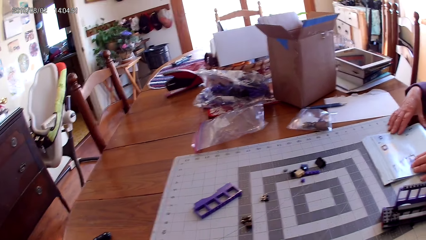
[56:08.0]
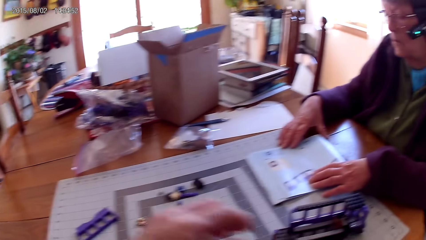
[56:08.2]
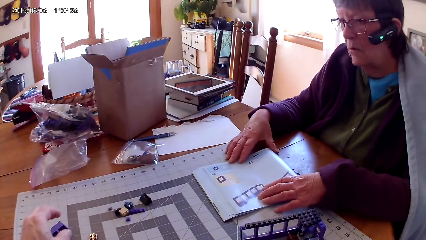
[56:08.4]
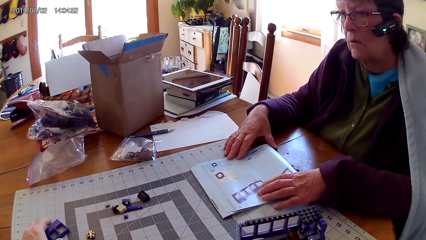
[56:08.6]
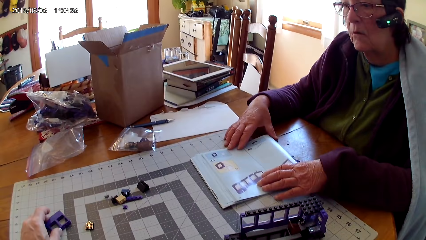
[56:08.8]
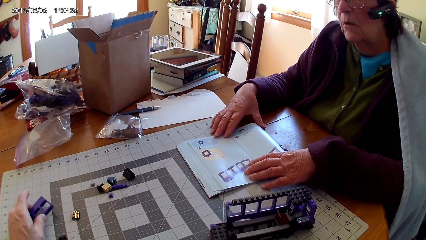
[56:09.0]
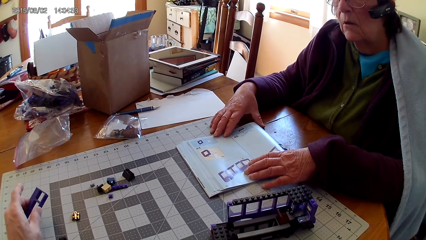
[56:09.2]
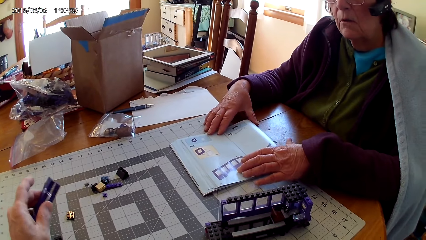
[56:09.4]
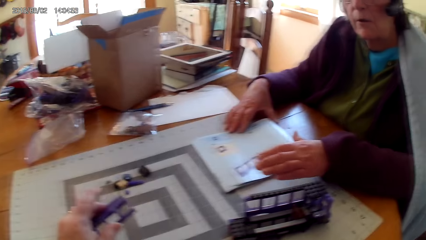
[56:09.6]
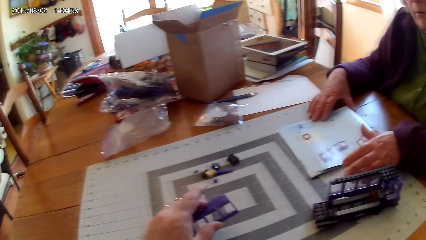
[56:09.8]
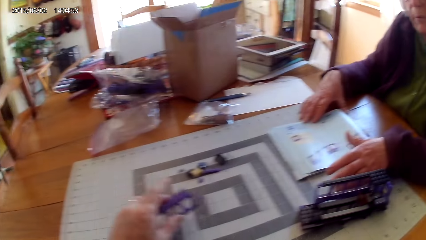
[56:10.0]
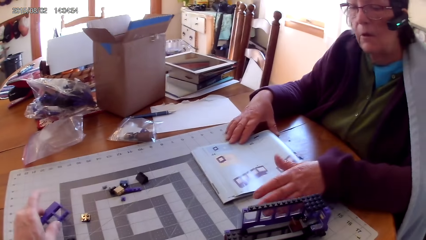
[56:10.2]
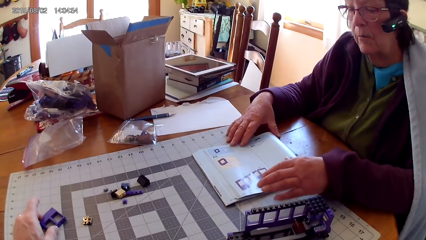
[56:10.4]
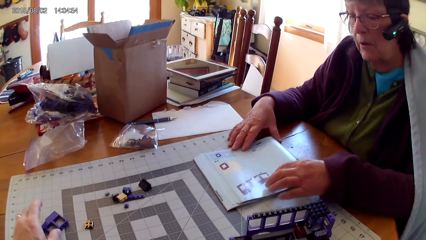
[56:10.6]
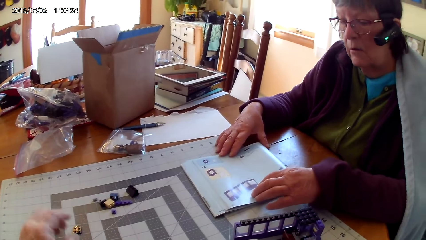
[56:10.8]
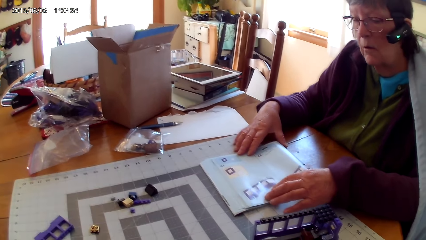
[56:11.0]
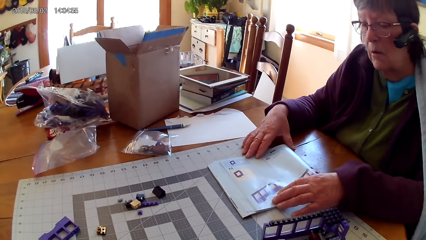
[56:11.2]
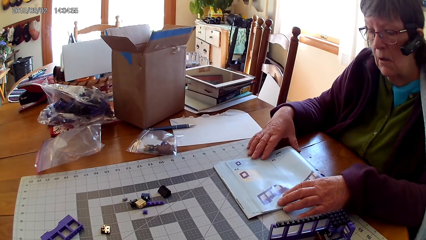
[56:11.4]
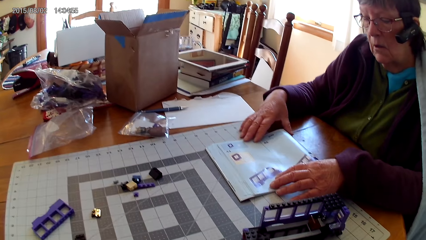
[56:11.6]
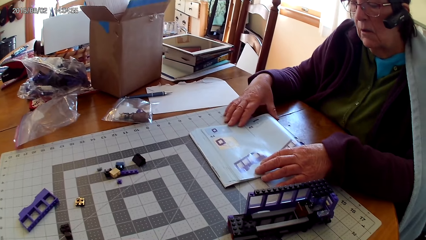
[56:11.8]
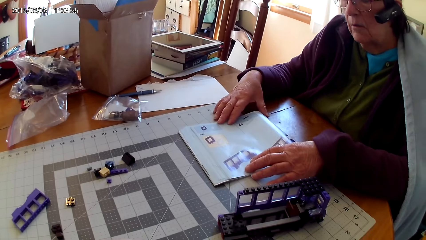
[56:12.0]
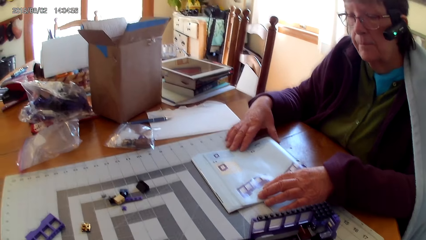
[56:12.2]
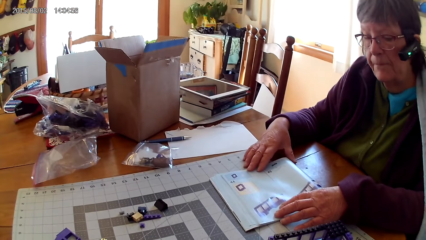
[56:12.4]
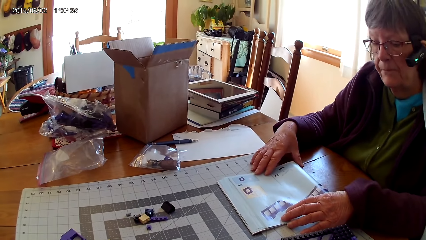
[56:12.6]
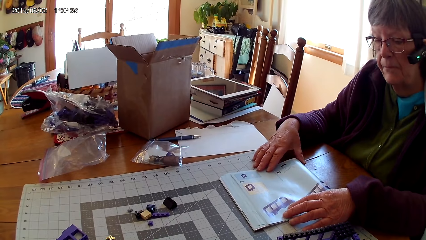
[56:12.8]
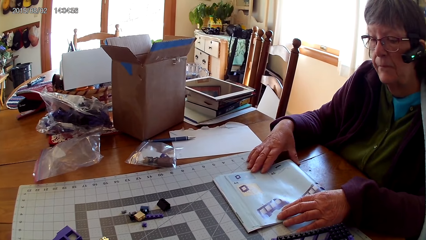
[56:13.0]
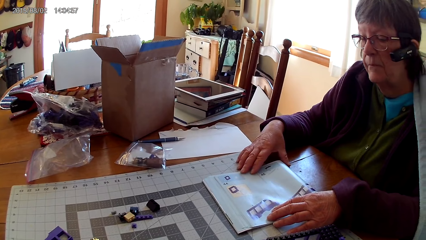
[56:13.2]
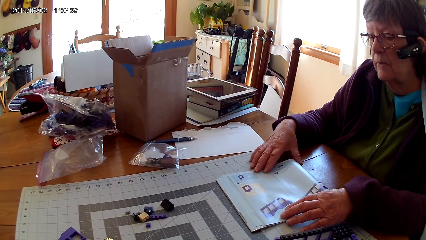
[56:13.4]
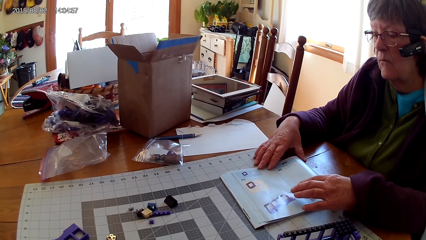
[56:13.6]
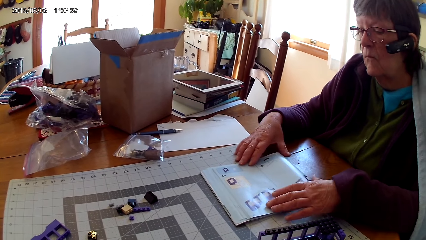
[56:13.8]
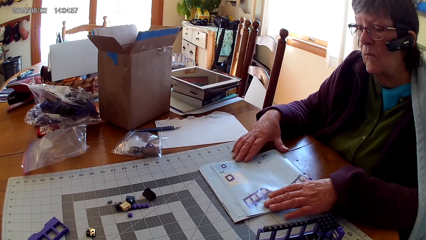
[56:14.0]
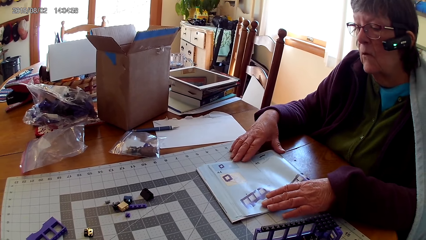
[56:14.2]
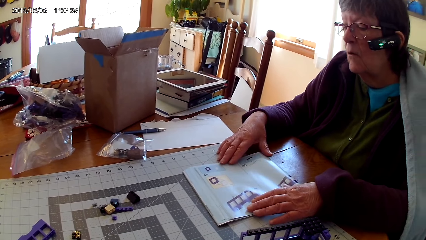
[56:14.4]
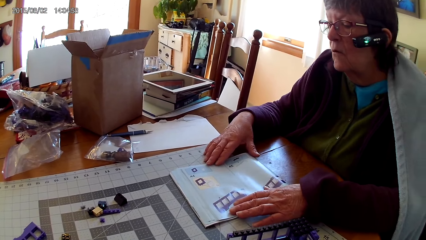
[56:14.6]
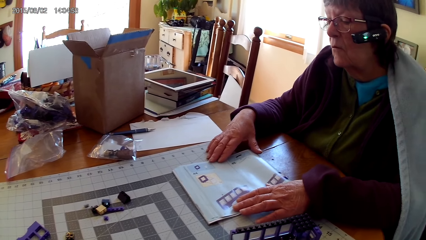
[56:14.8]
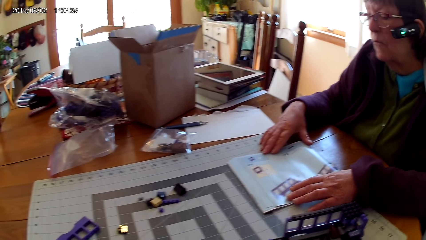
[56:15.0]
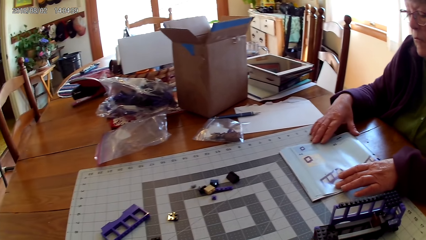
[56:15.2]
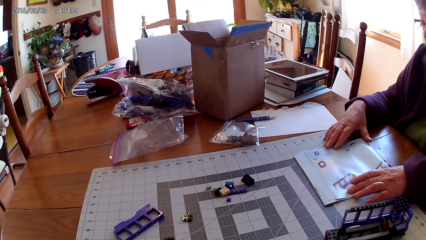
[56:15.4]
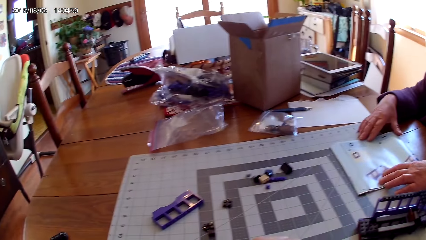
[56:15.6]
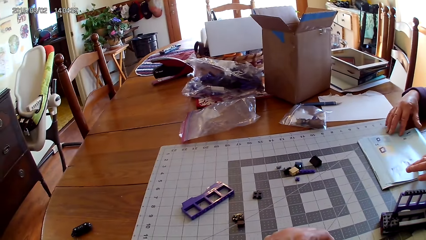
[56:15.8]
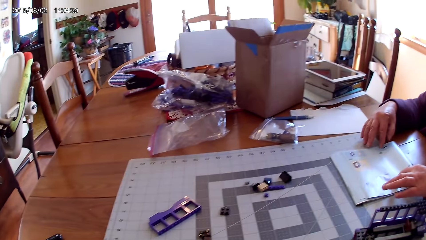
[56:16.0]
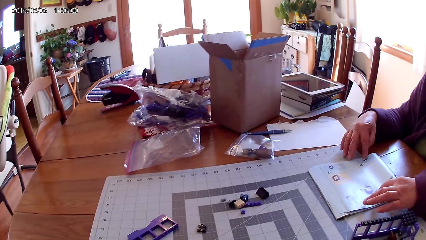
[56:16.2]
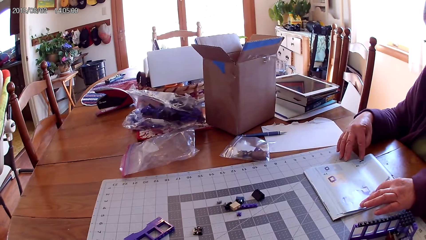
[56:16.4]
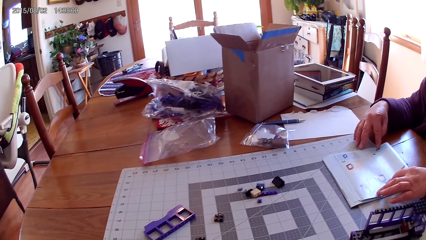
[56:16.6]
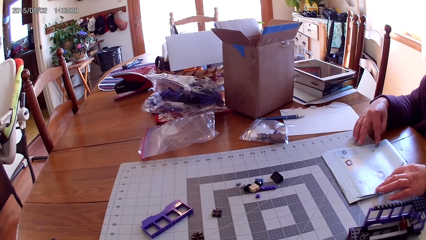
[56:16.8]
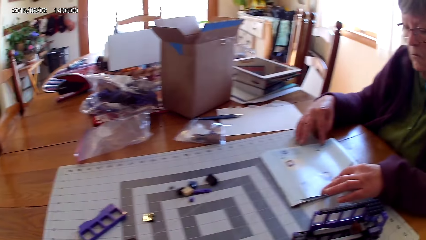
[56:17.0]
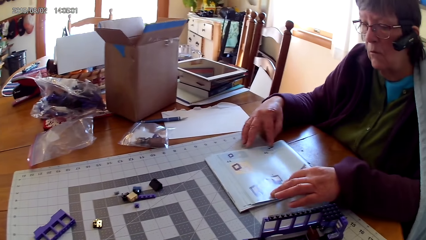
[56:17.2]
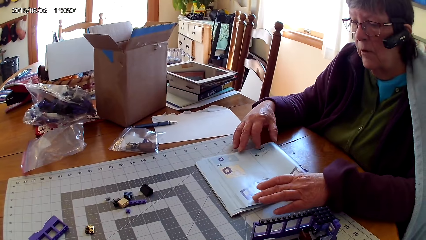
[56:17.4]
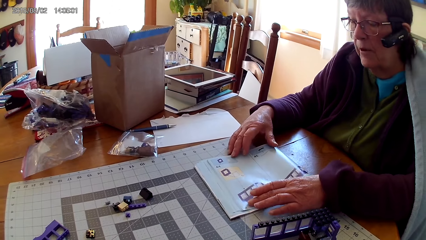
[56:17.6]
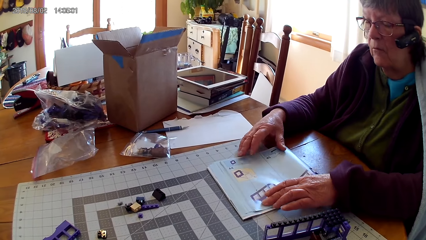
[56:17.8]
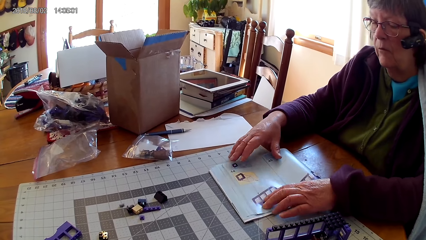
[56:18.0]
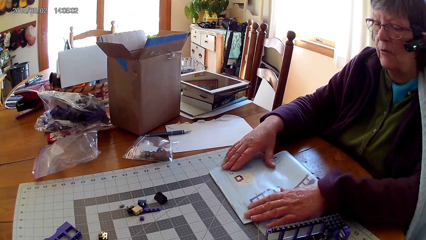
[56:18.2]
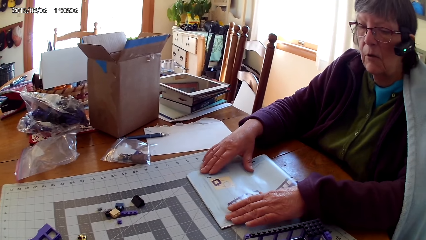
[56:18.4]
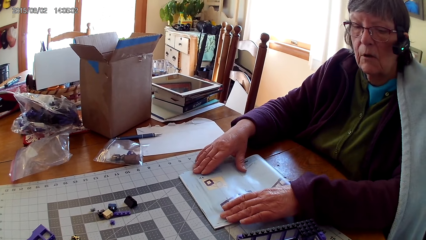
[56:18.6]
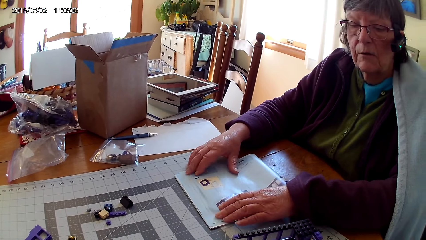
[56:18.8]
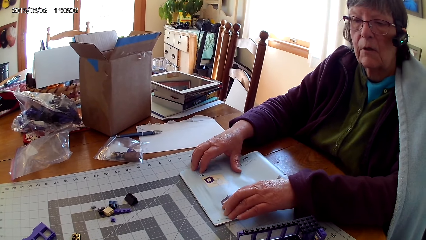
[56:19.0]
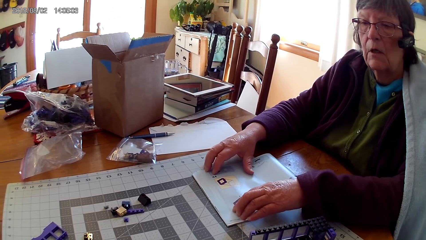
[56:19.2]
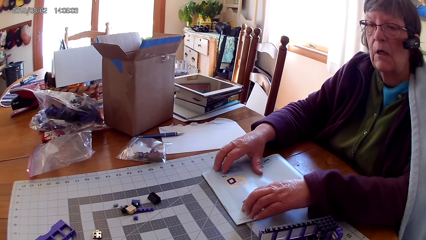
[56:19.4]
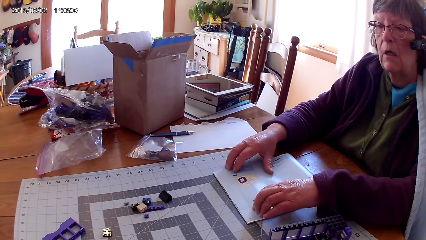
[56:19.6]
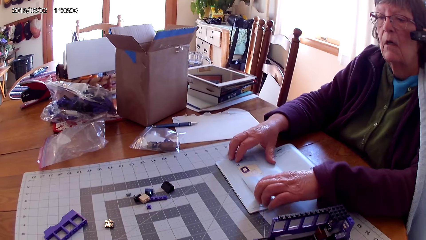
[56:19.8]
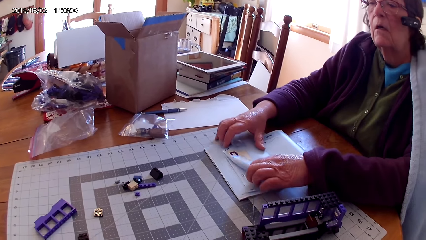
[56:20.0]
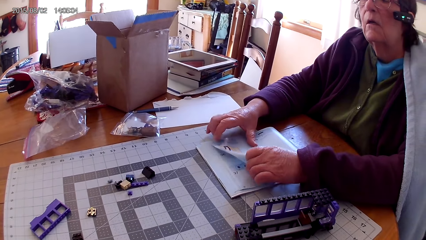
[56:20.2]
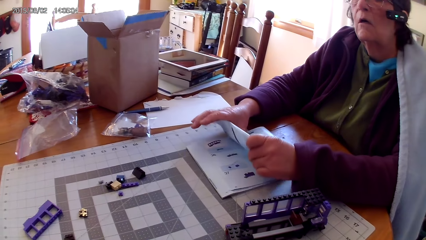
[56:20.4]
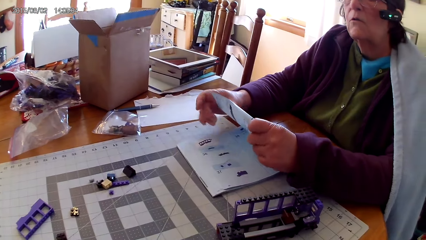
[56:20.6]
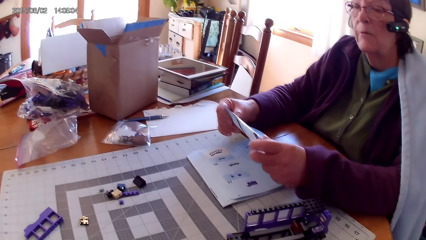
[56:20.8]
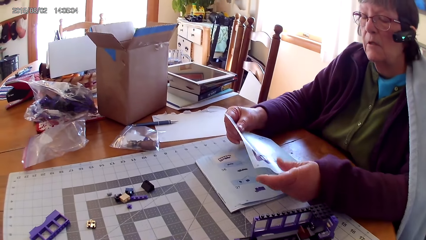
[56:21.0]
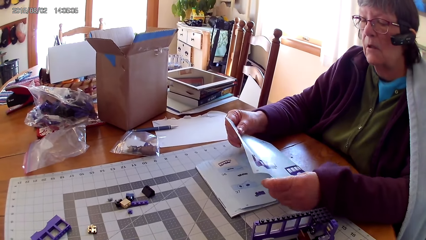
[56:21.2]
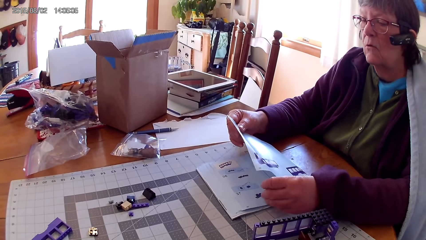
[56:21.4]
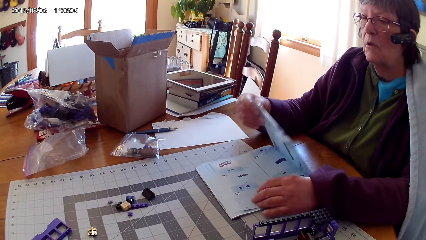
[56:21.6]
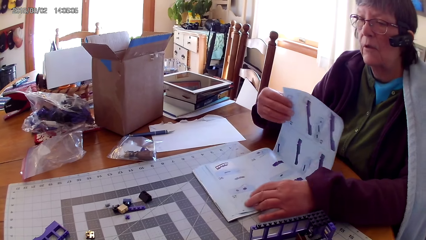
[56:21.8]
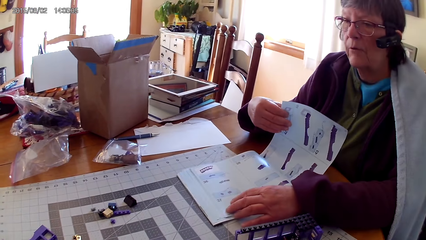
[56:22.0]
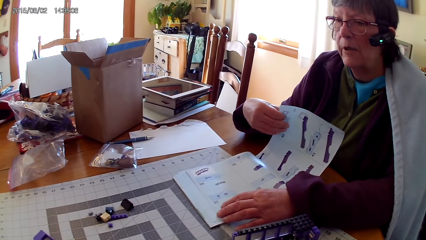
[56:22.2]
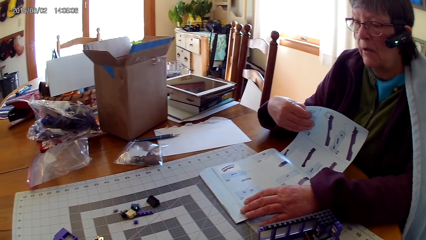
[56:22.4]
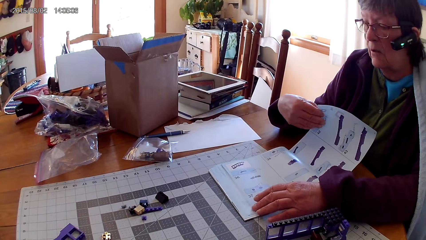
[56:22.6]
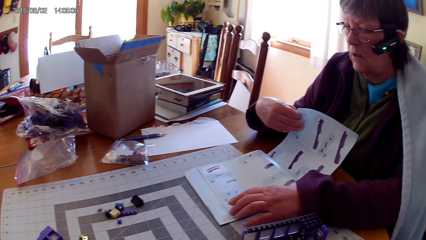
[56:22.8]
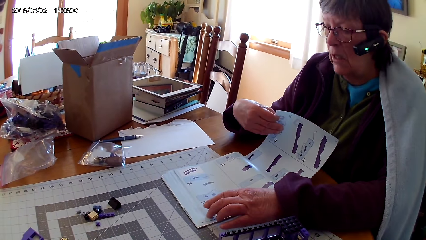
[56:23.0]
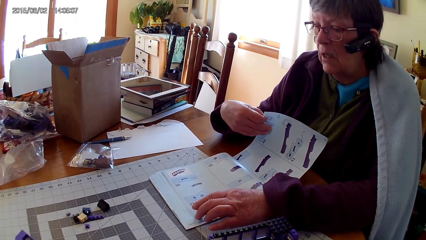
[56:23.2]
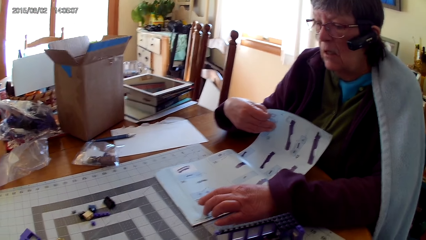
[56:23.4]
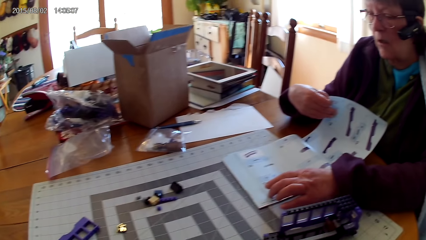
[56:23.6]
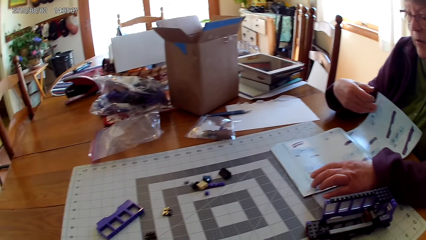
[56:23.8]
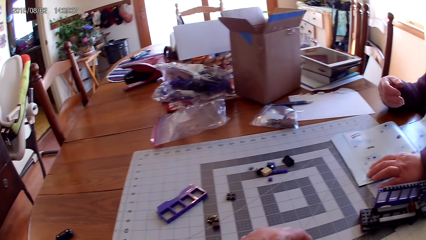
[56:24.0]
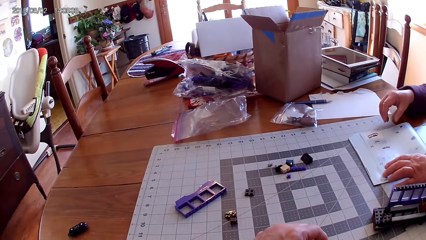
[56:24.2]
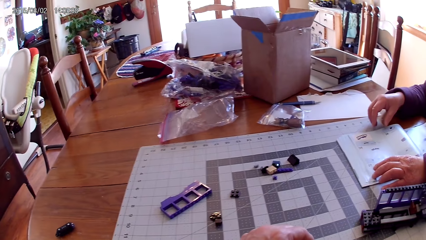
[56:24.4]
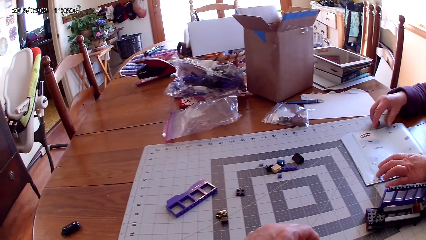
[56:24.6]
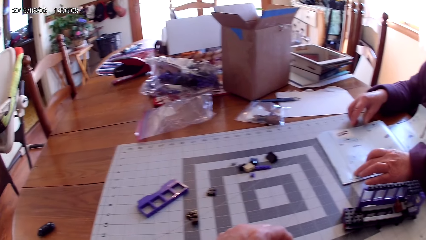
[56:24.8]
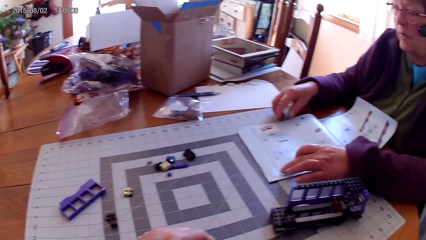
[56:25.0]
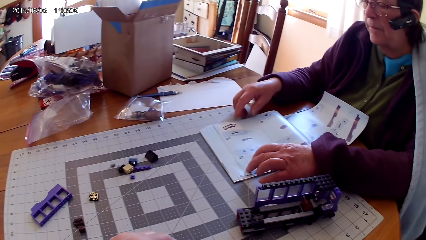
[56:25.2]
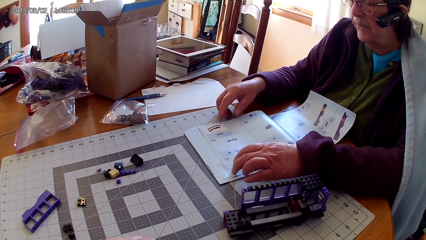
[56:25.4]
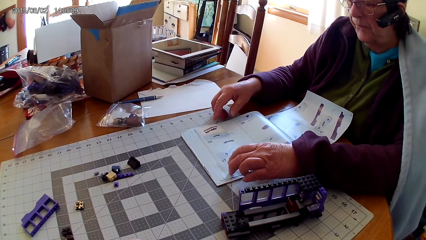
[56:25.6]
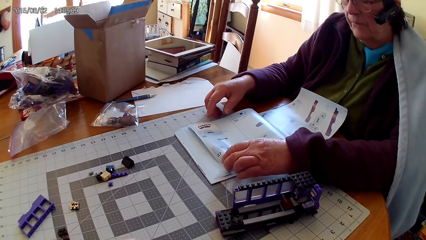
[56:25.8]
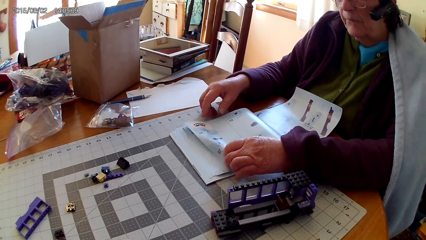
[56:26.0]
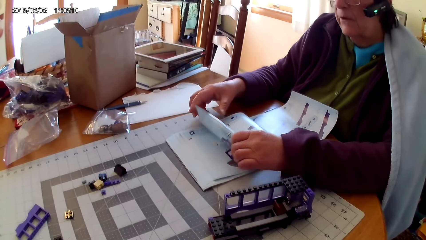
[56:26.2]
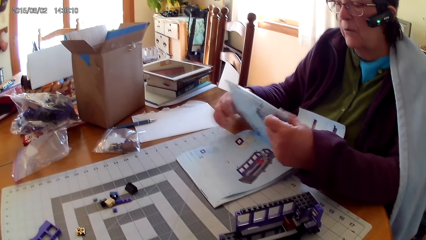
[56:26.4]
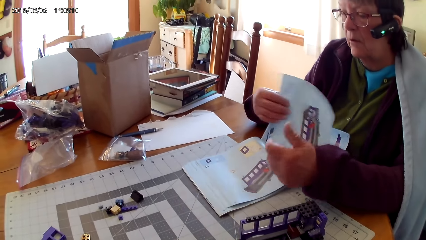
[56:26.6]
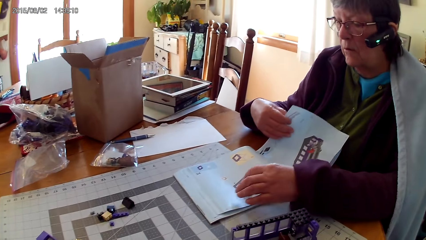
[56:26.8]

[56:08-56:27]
The camera wearer picks up a plastic interlocking block from the table. They pick up the lego box. A lady puts a plastic interlocking block on the table. The lady touches the lego book and reads the lego book. The lady opens a page on the book. The lady talks with the camera wearer. The lady looks at a drawing on the book. The camera wearer looks around. The lady flips to another page on the book.
